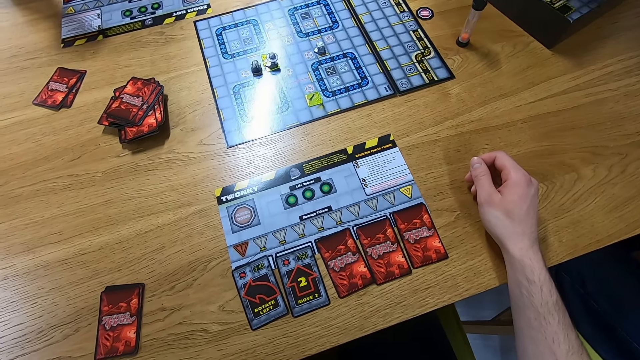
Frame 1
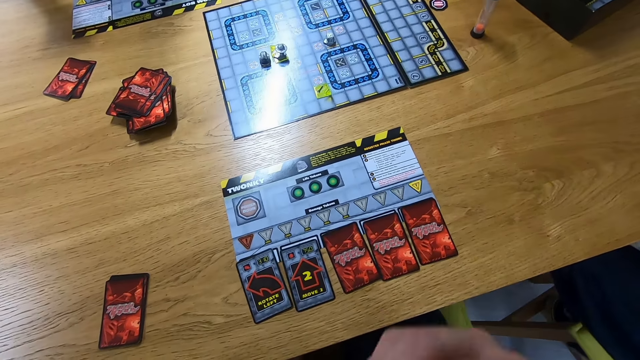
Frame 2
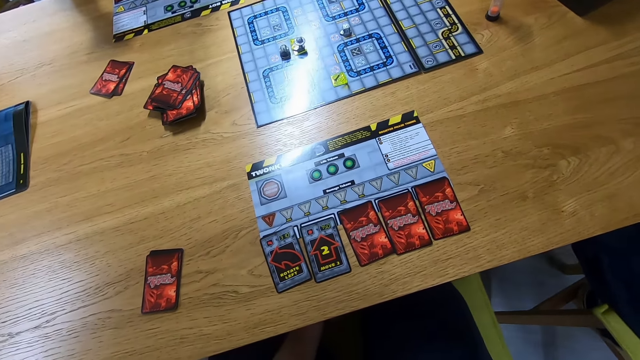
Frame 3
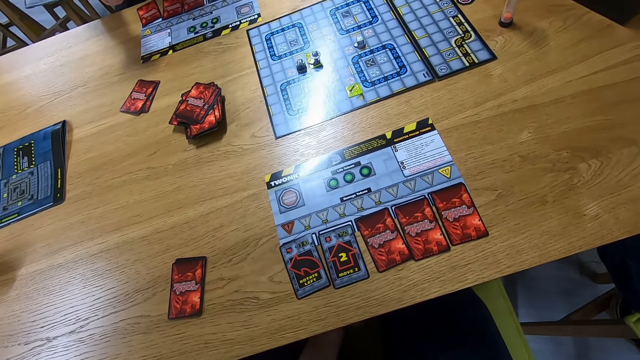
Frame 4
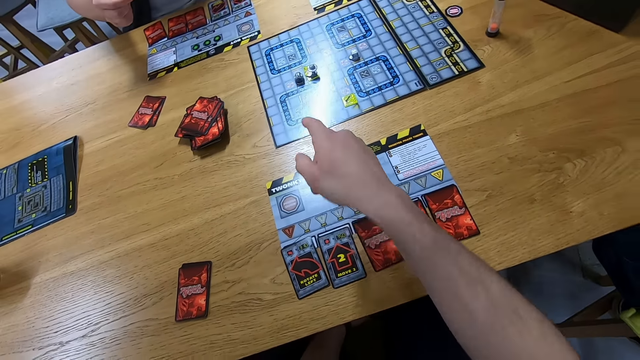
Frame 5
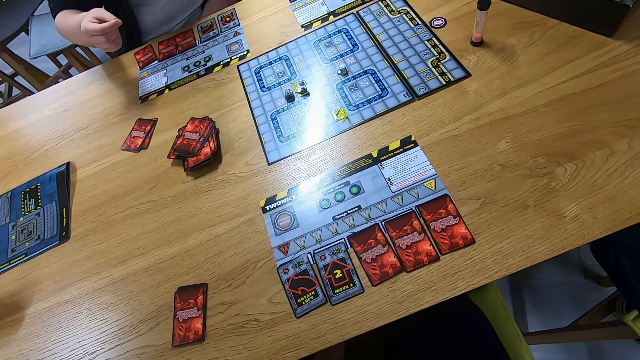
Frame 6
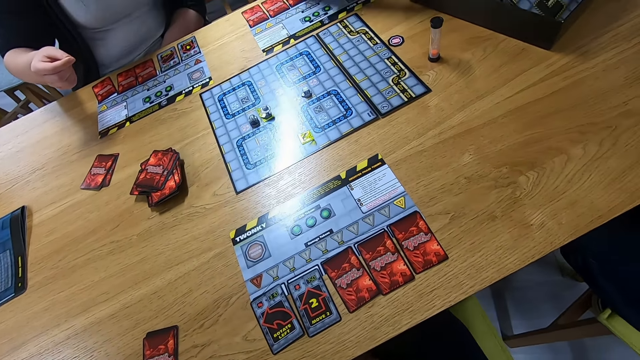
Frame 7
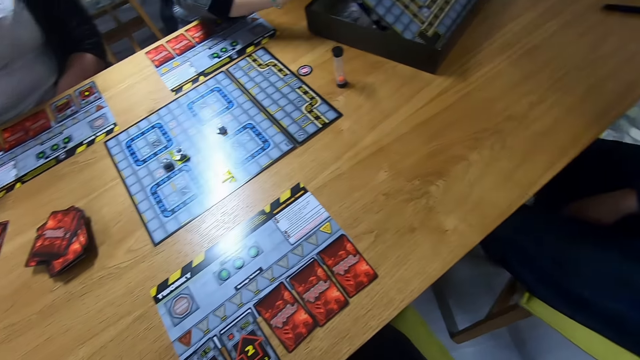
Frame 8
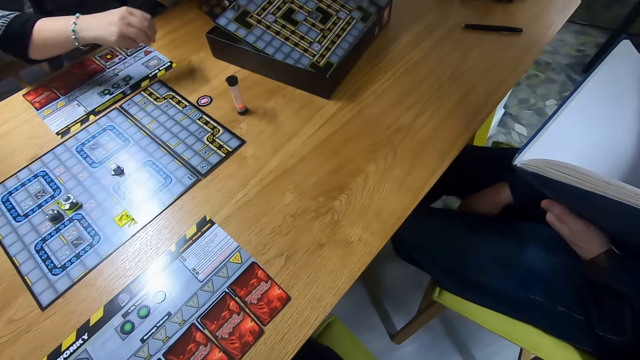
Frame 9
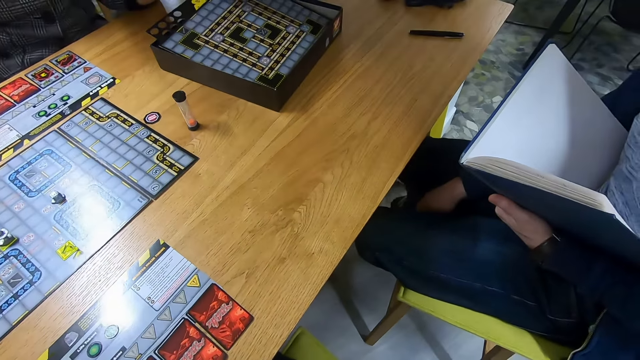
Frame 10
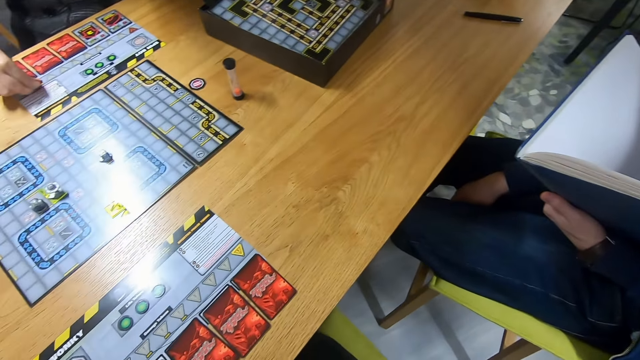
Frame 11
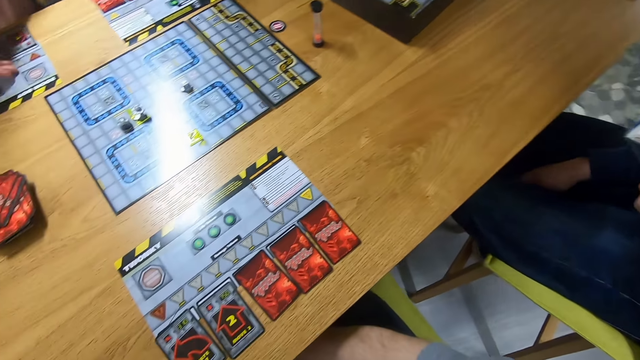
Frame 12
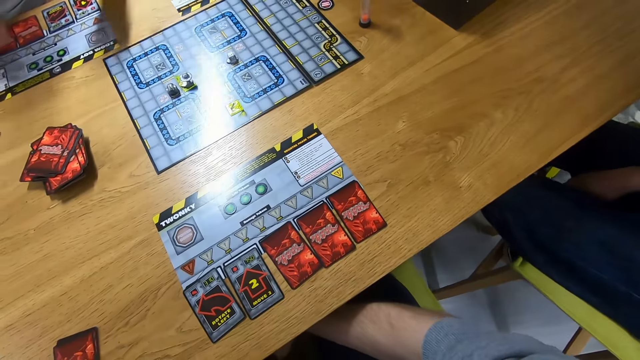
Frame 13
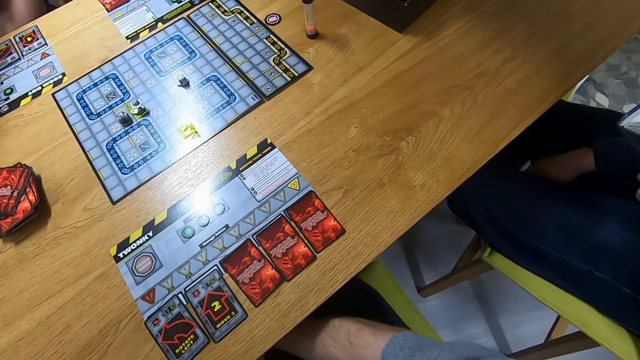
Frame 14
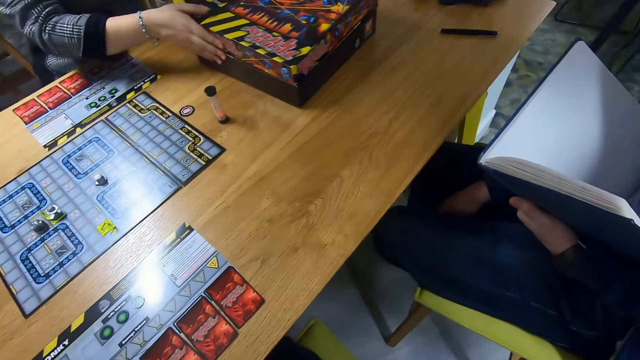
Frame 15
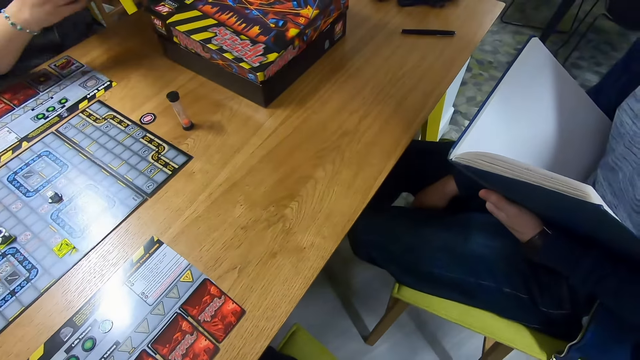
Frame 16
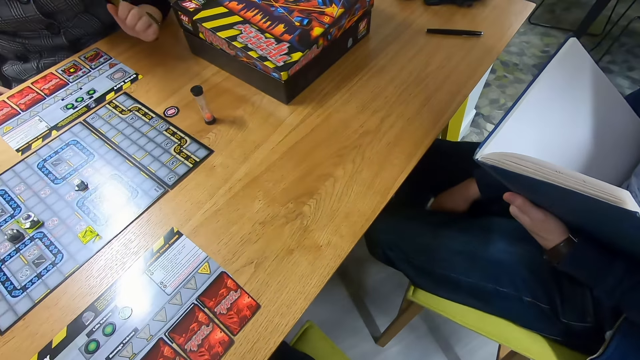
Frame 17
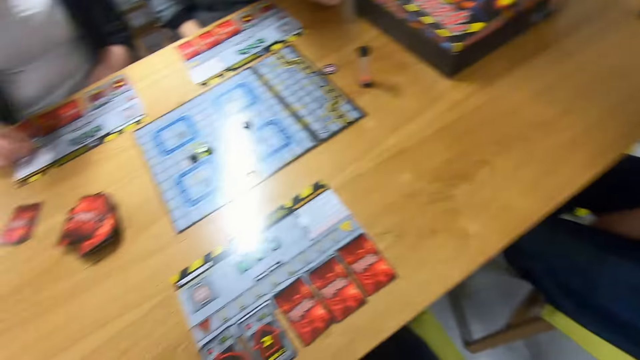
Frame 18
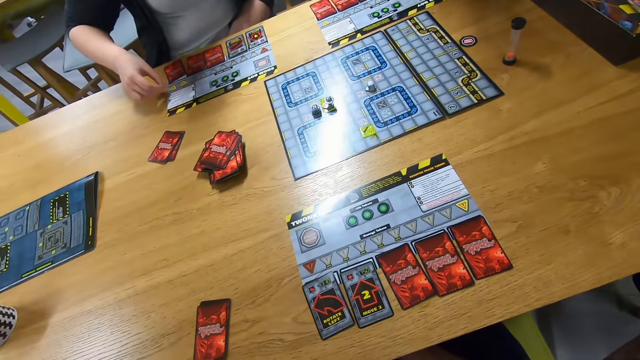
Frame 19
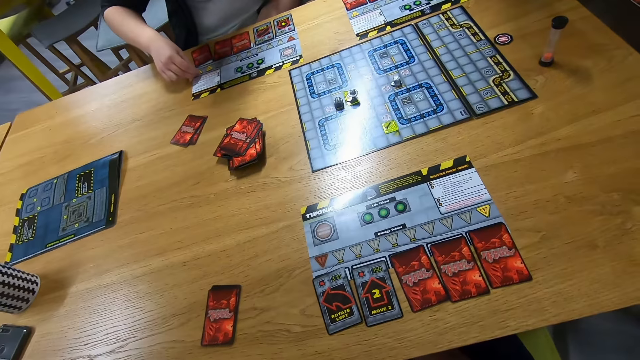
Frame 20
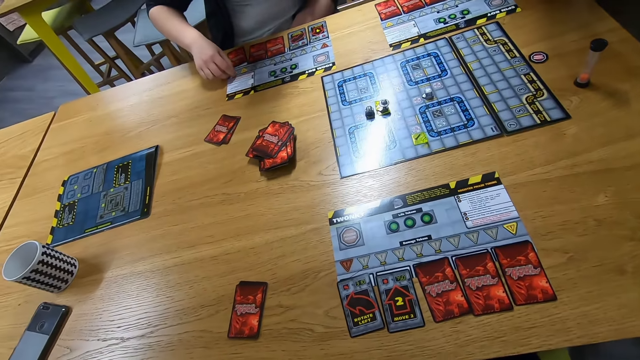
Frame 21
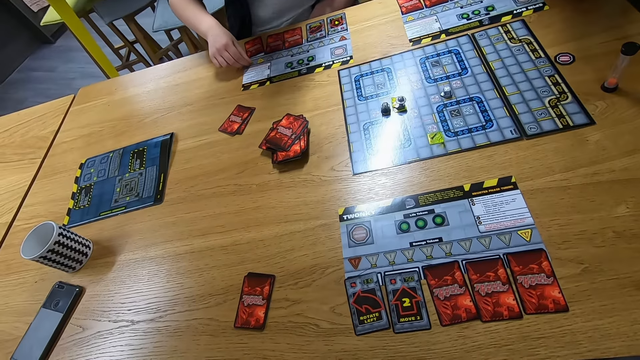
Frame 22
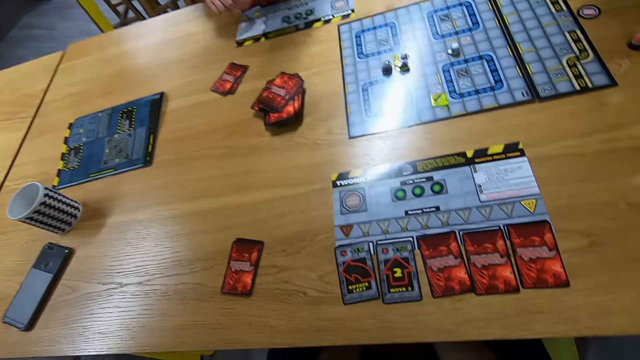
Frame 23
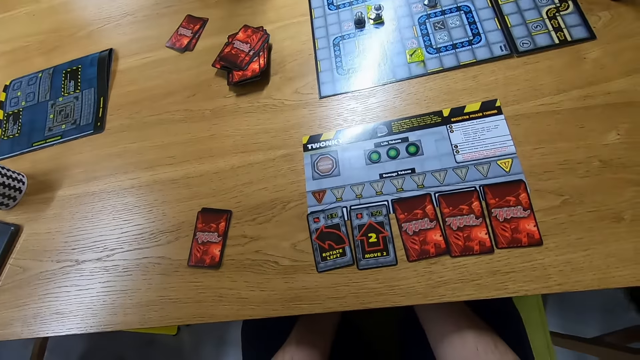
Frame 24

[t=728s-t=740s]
The camera wearer looks around. A man pushes the box.

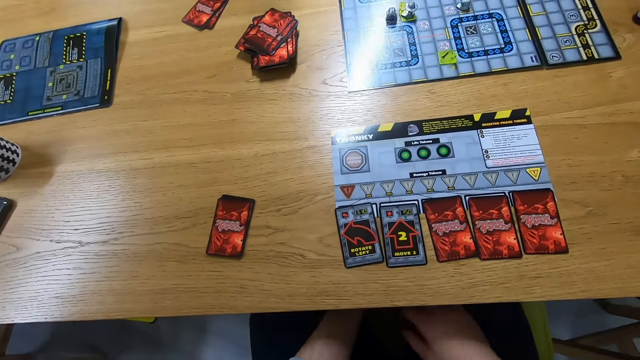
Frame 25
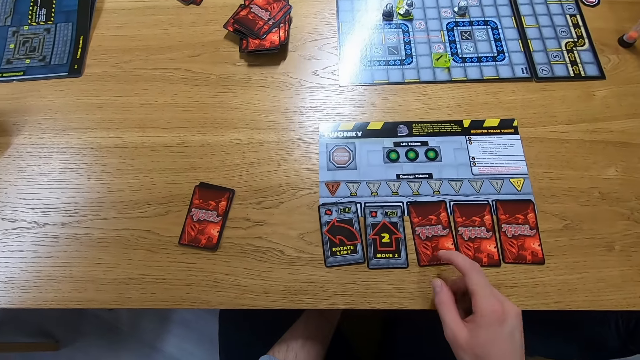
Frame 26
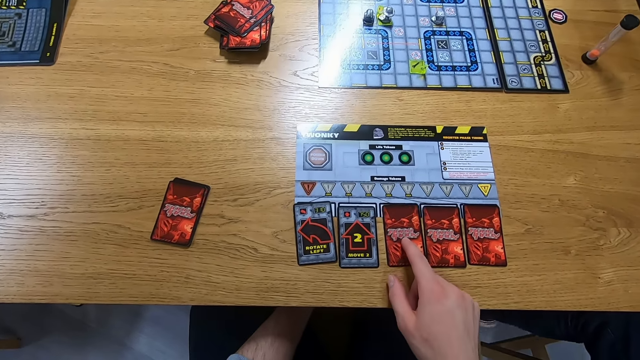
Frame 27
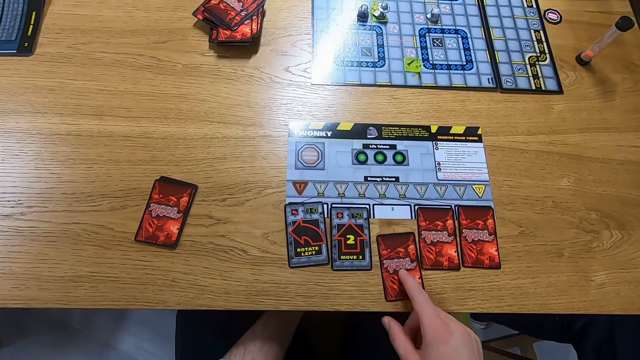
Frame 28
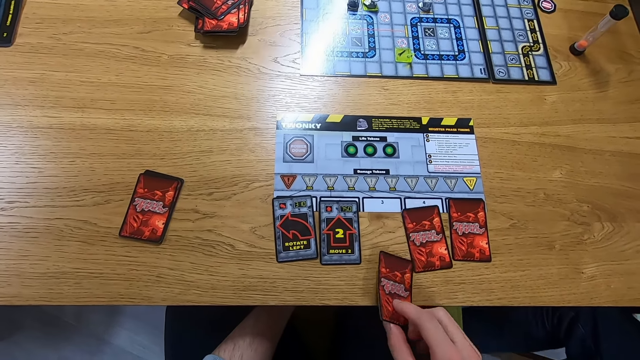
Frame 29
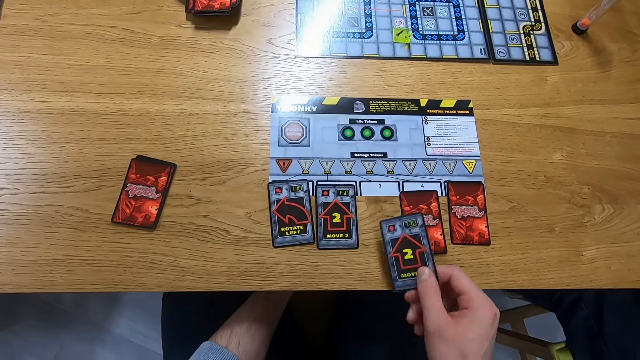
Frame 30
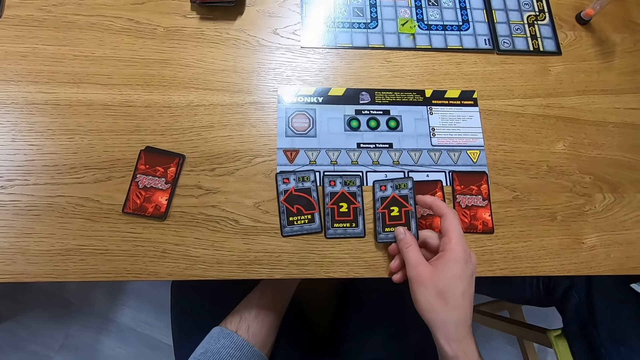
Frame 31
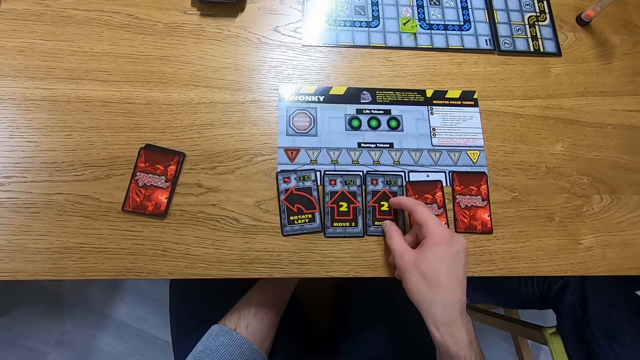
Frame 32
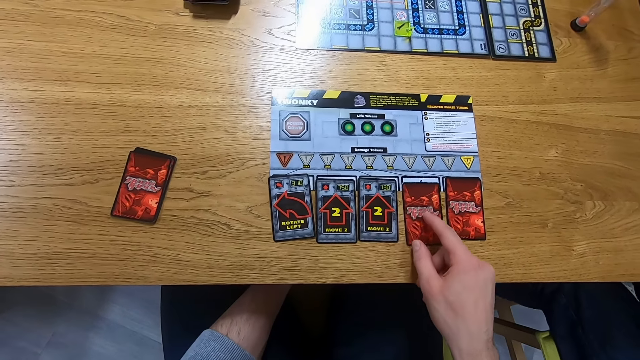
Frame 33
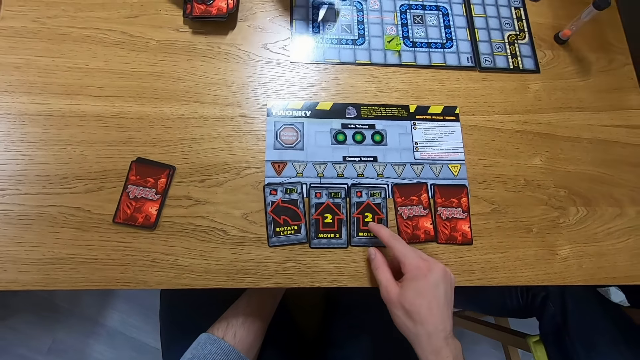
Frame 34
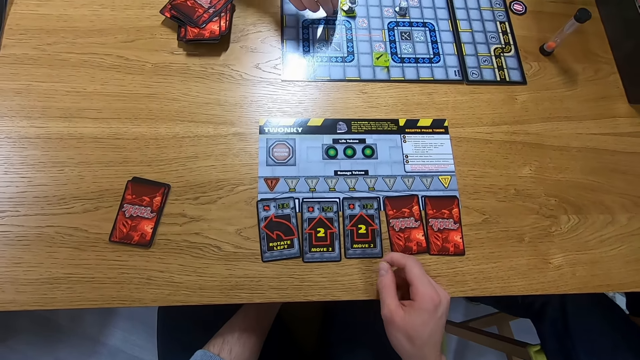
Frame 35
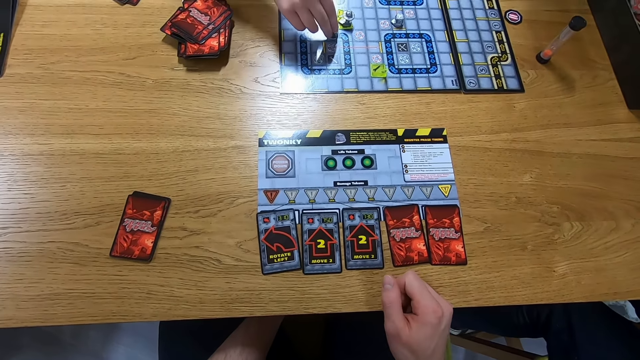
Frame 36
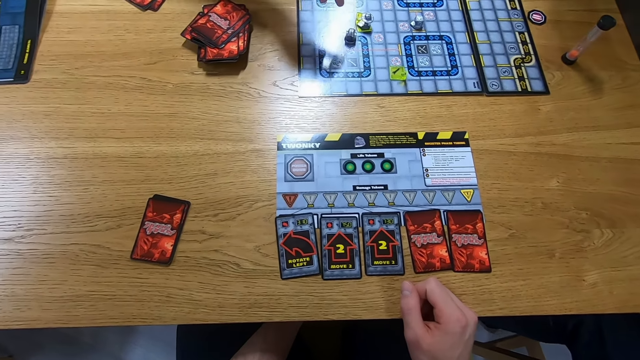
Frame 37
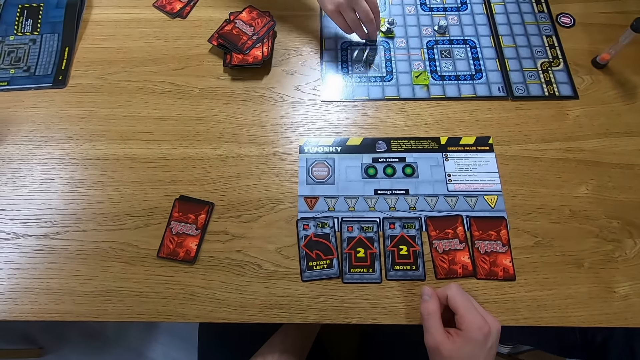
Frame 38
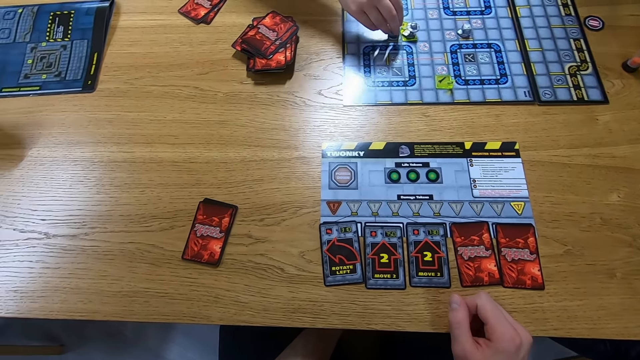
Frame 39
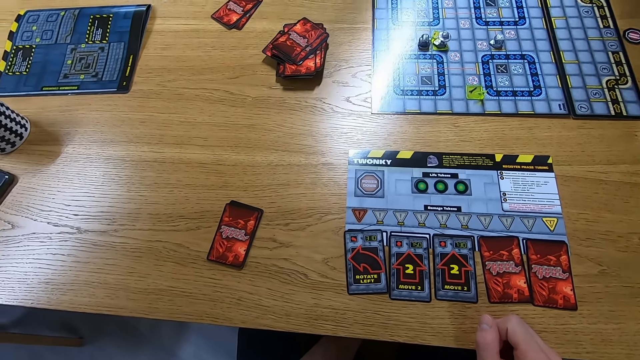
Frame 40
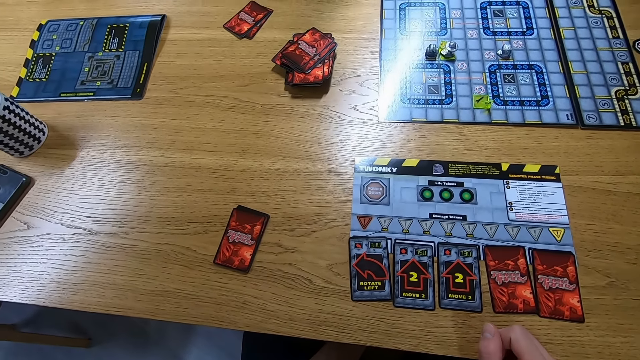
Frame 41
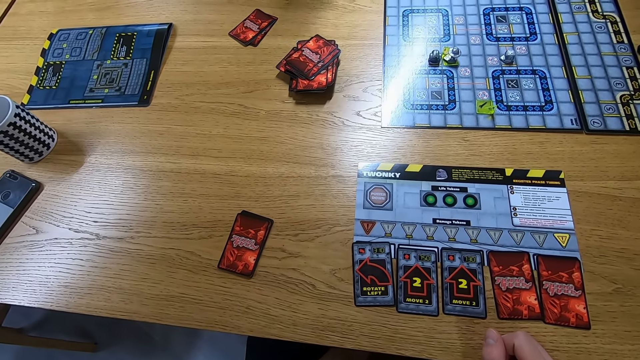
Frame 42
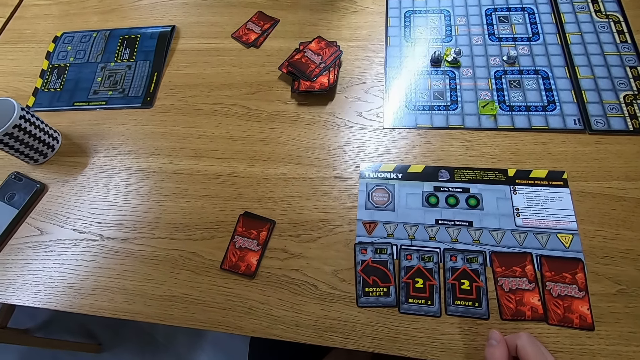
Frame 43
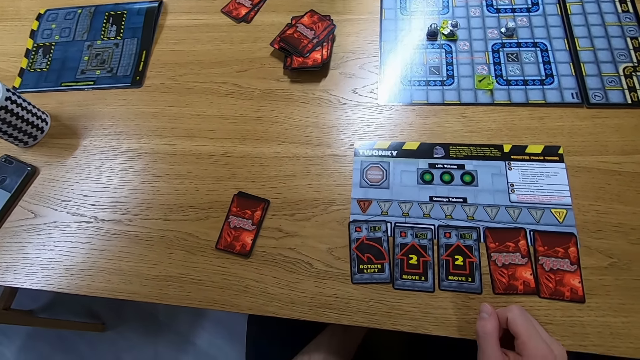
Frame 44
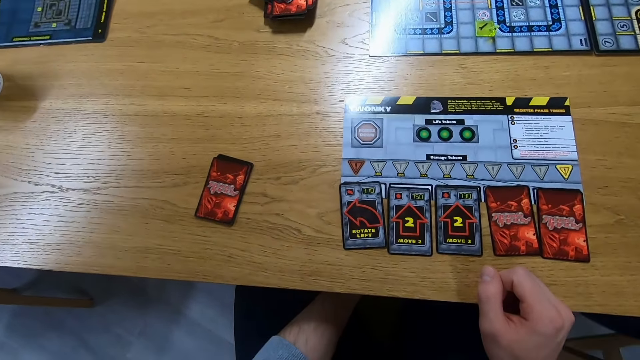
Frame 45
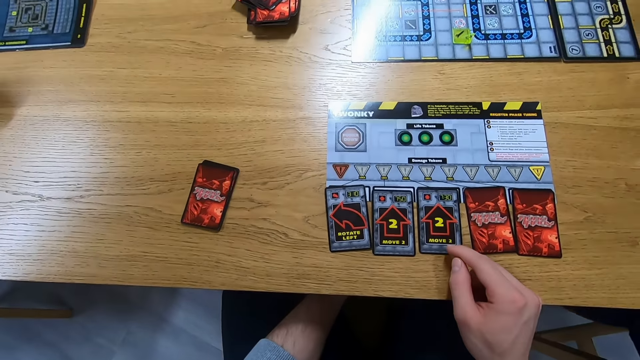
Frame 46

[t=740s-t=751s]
The camera wearer picks up the card. They place the card on the table. A man plays the robo rally game.
